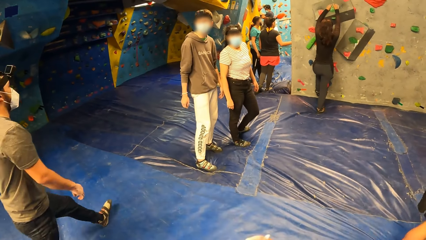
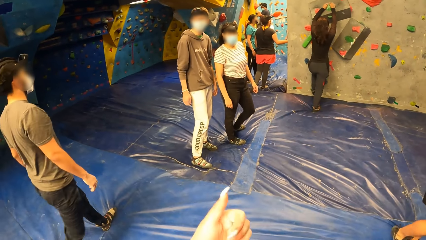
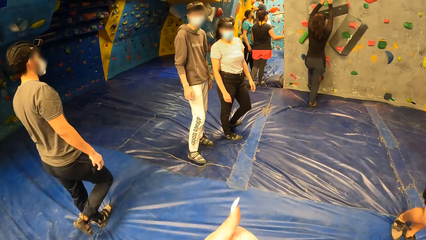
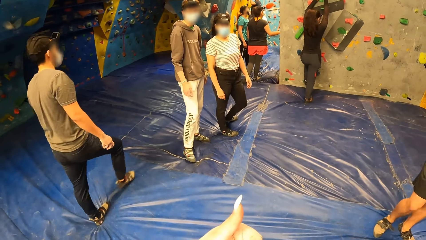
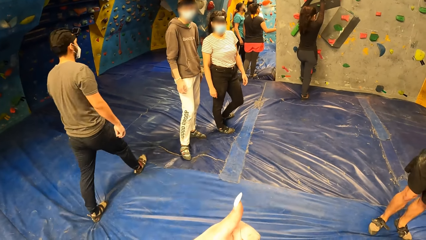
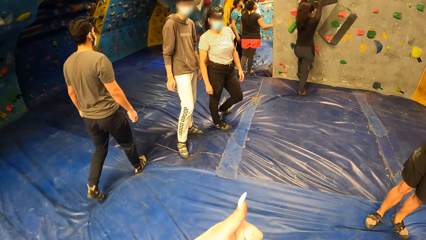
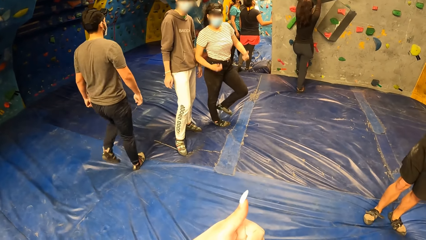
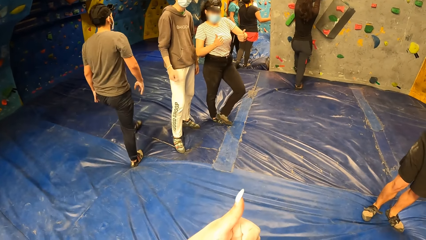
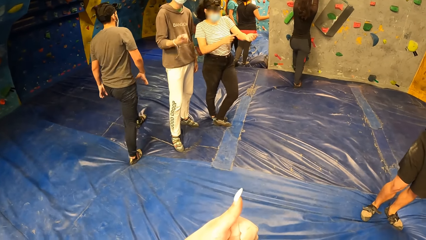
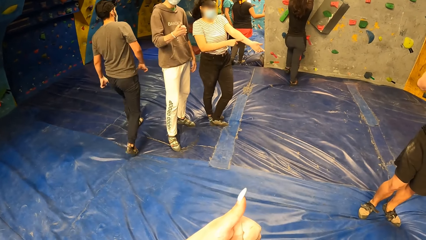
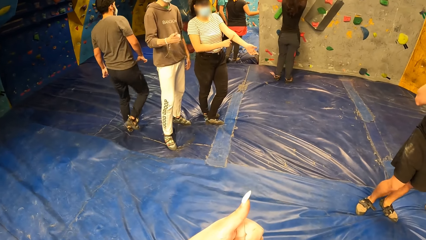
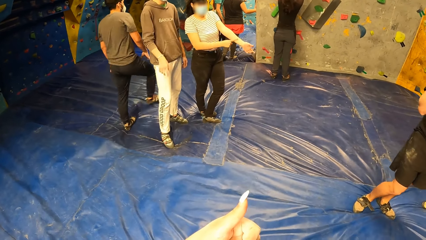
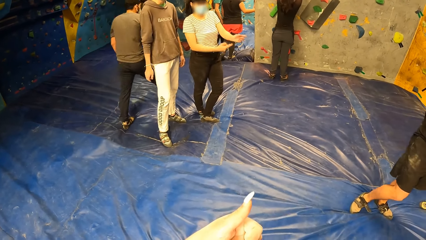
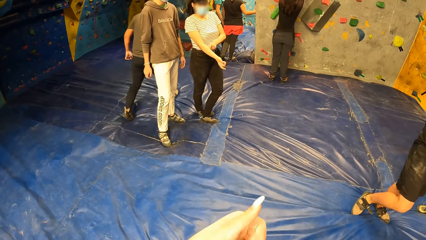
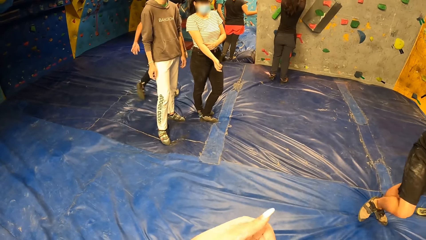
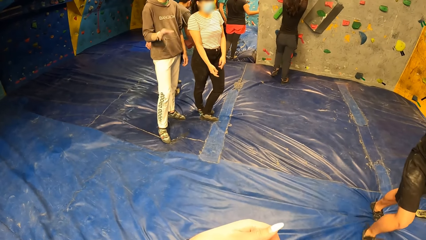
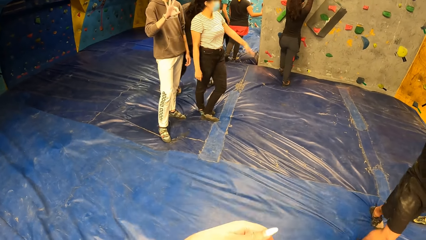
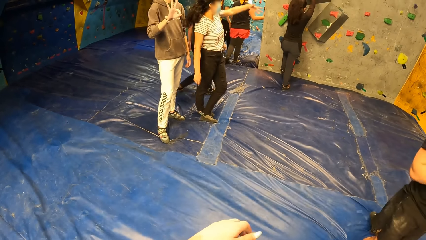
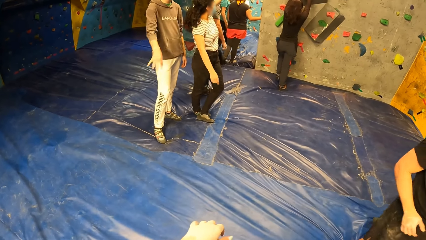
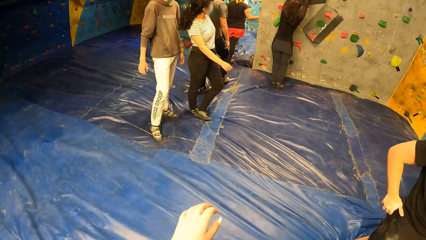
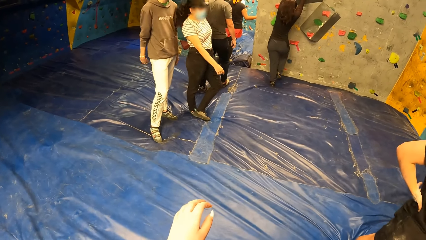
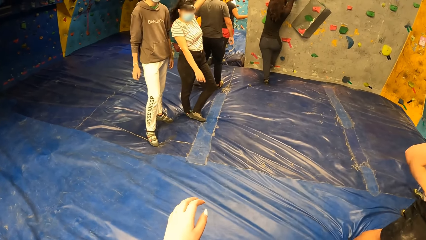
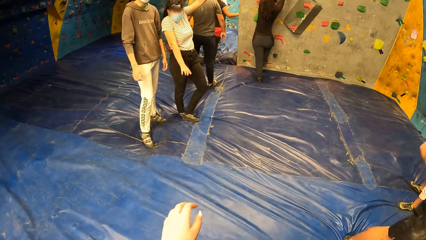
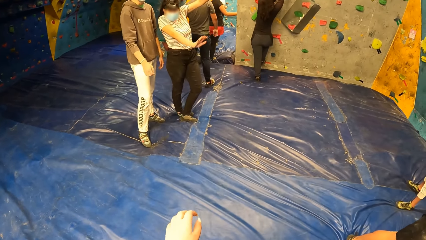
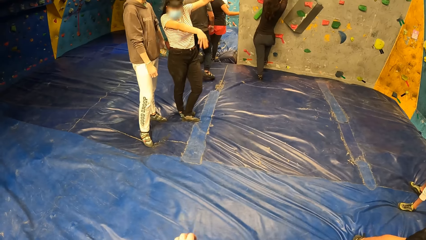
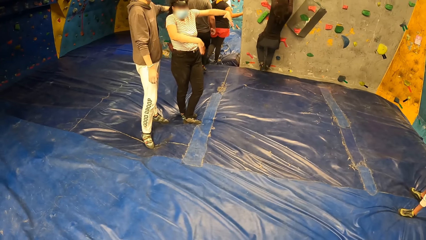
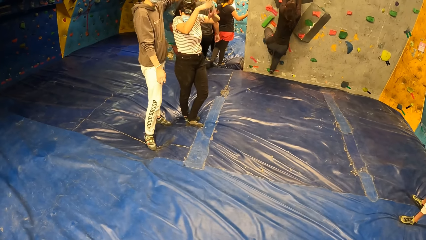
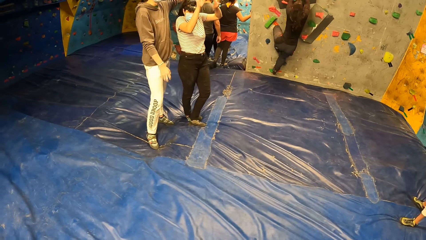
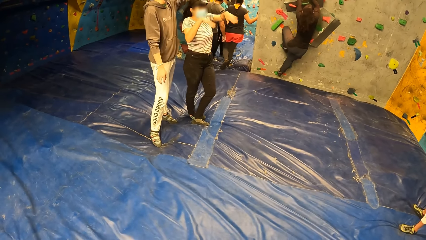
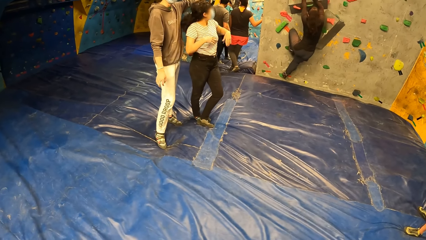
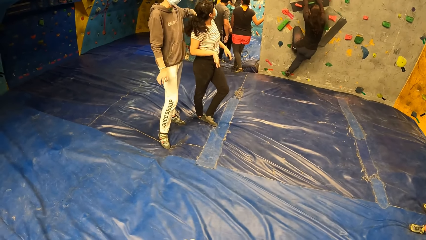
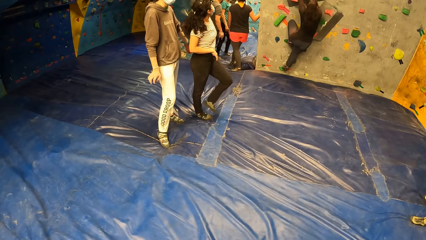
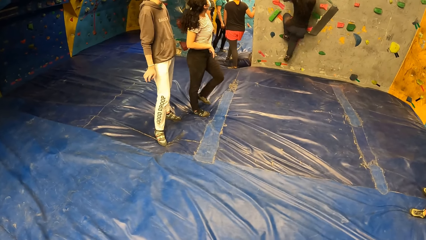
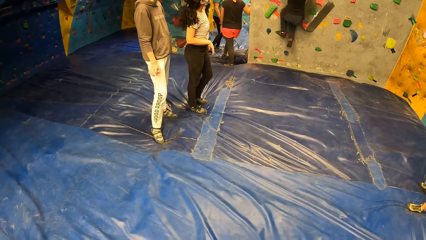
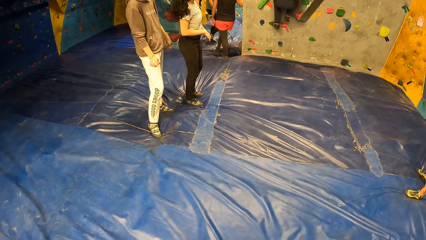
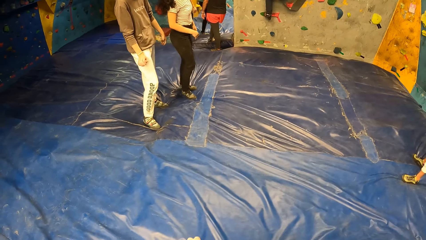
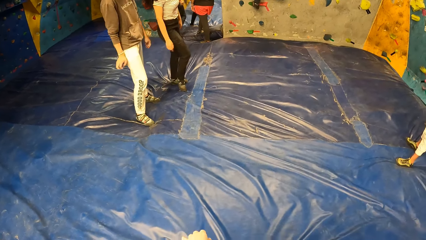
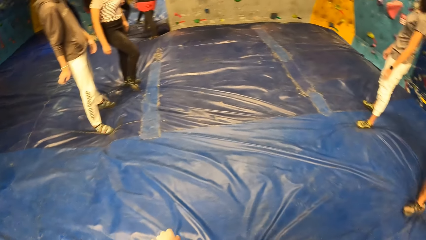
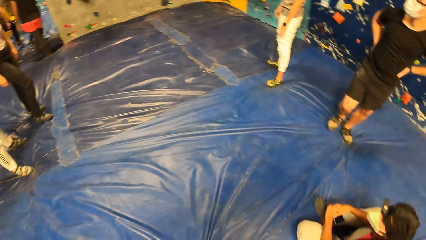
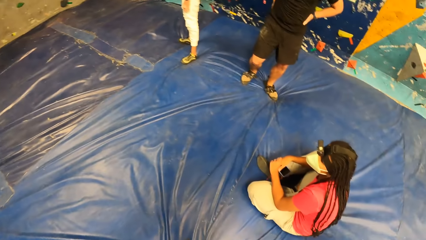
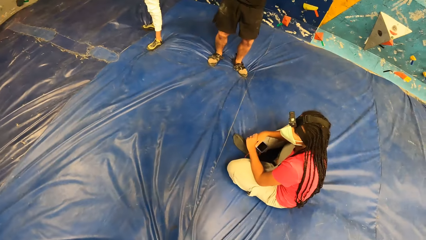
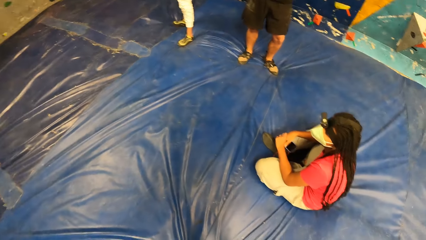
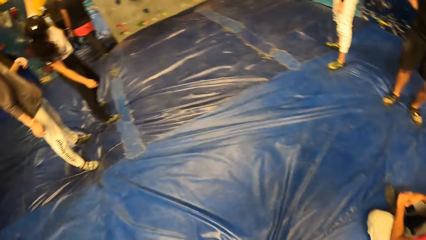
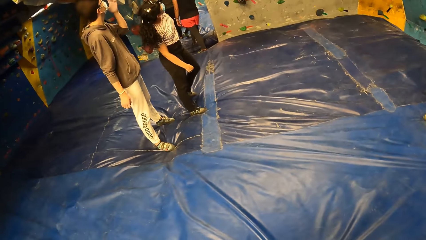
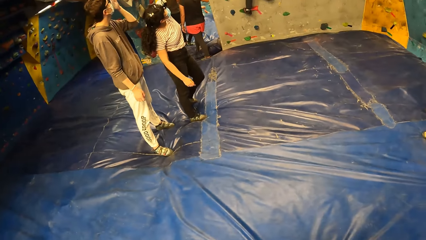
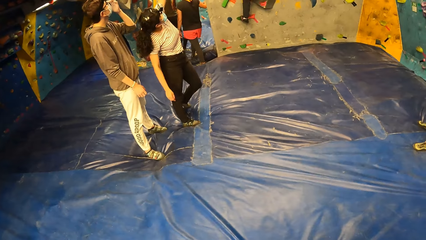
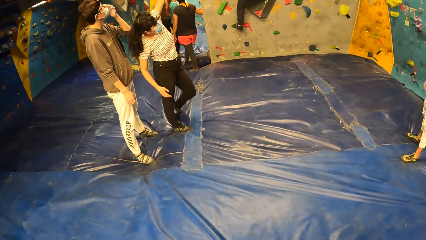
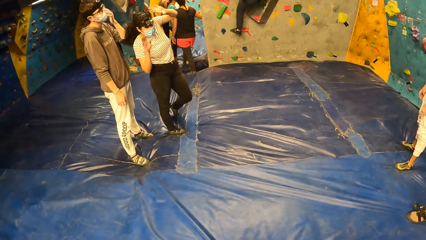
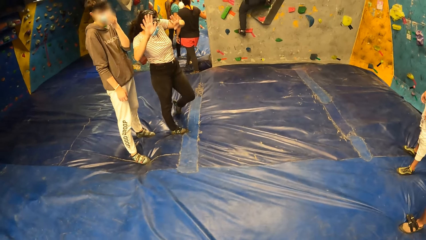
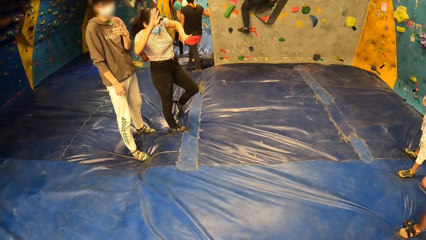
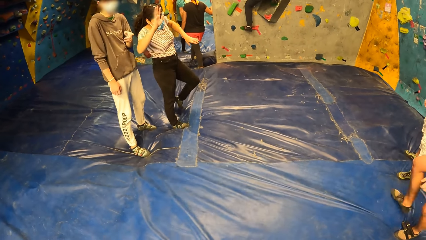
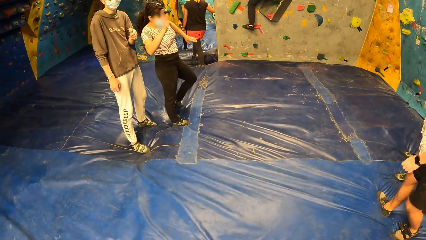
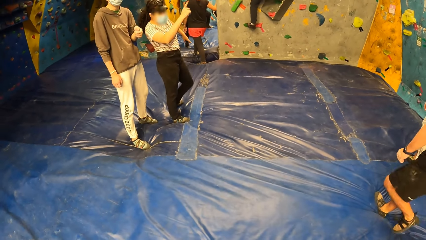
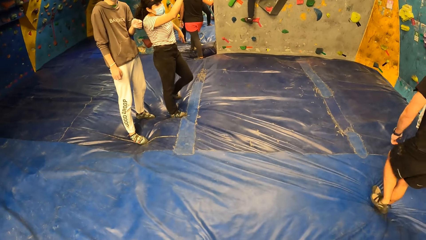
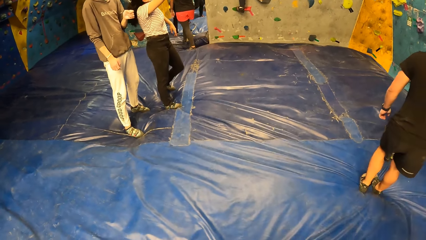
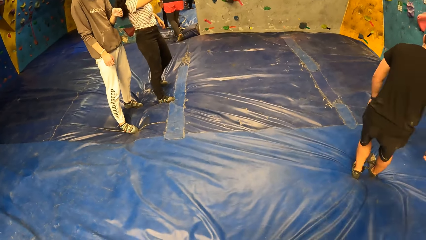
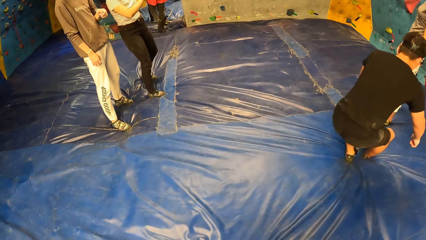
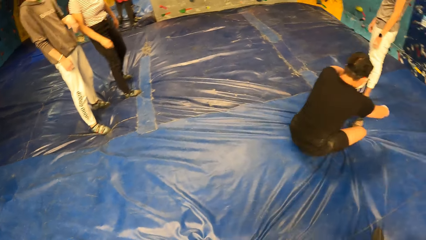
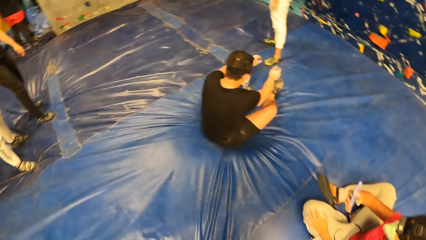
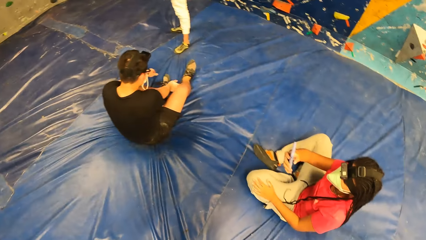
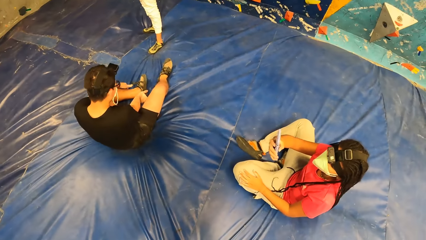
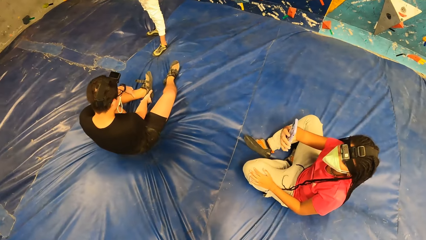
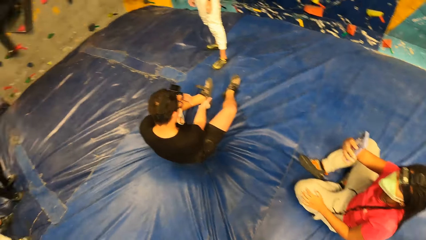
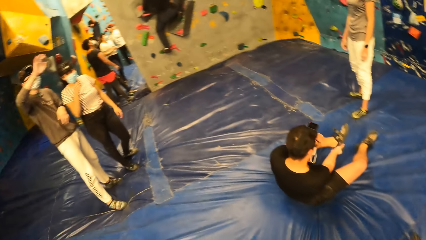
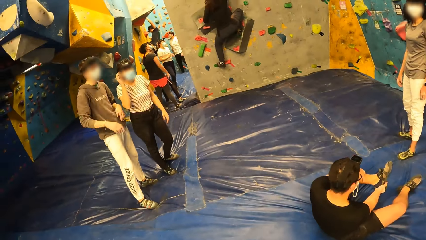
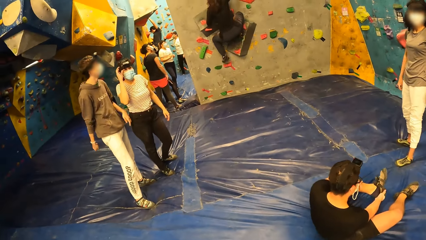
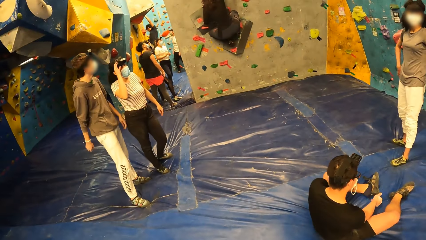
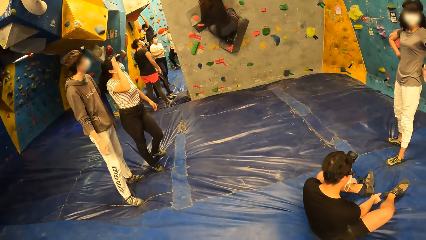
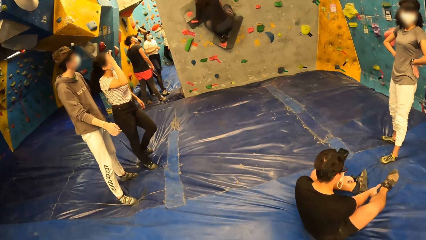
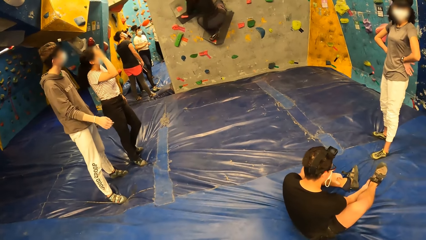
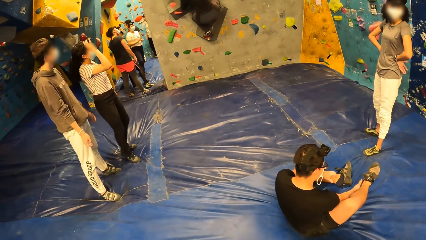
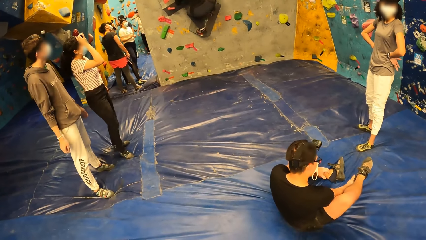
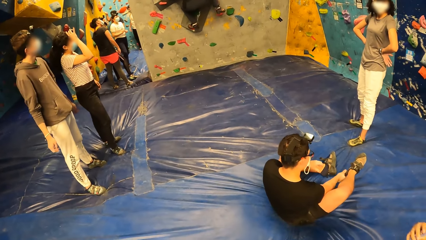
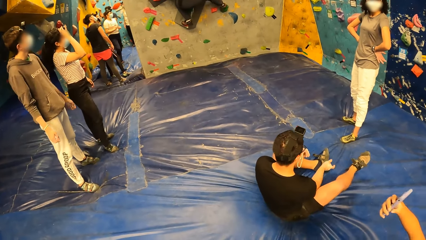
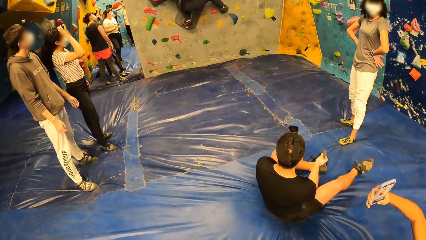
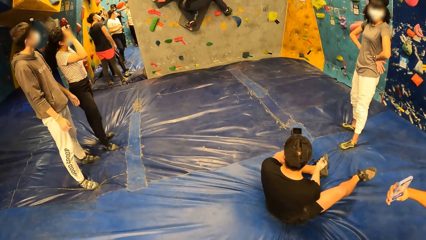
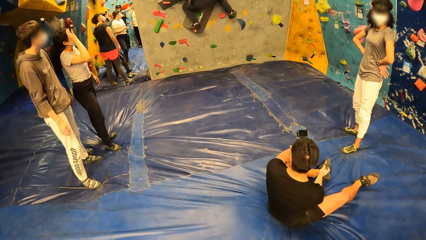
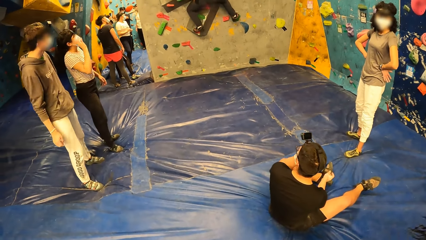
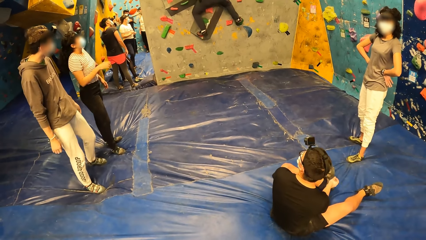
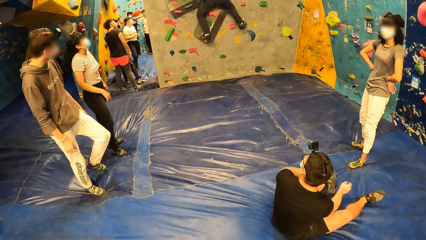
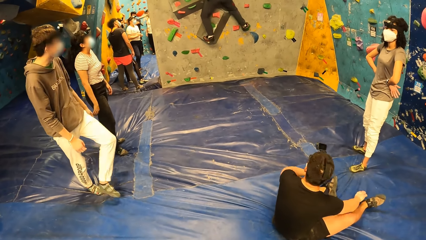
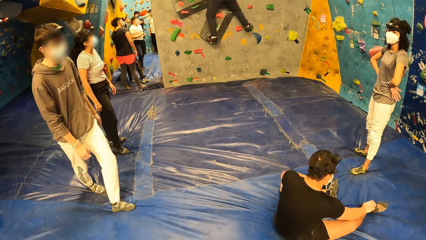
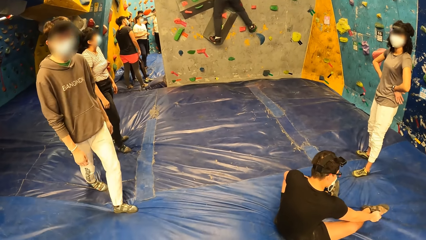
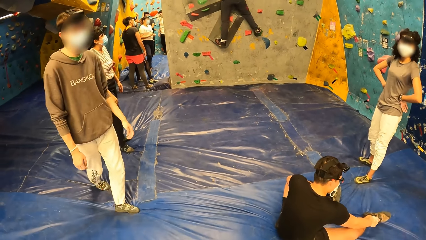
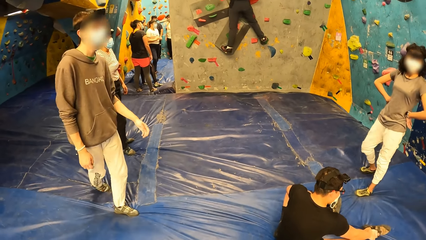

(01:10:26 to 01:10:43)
The camera wearer interacts with a woman. They interact with a man. Another woman climbs the wall with the hand holds in both hands.
